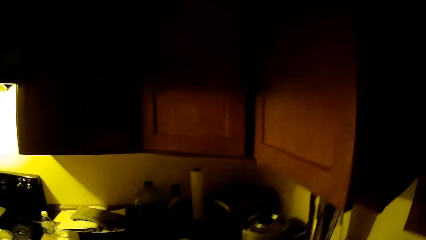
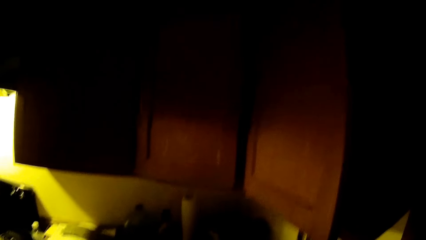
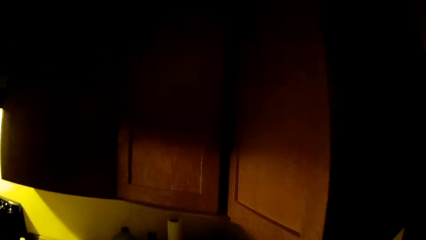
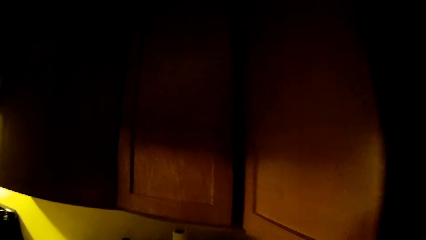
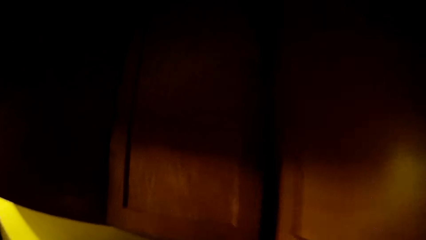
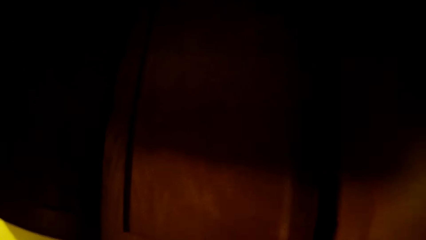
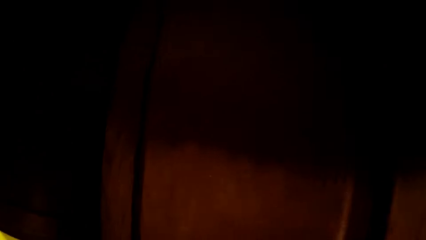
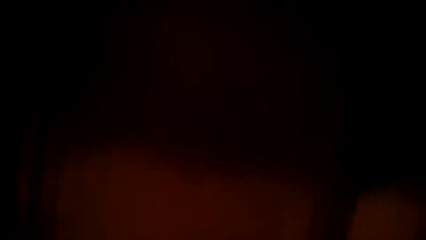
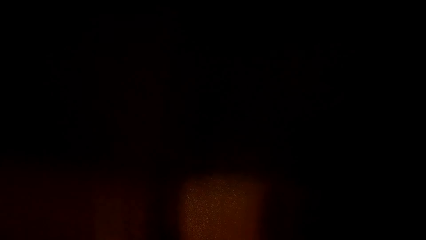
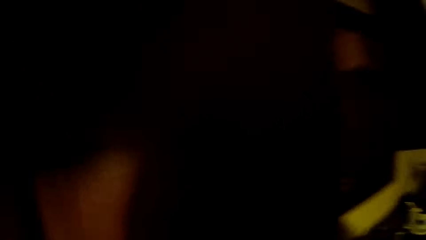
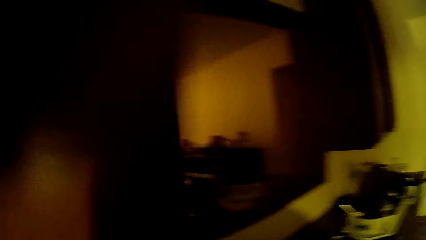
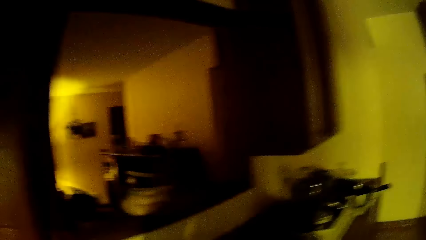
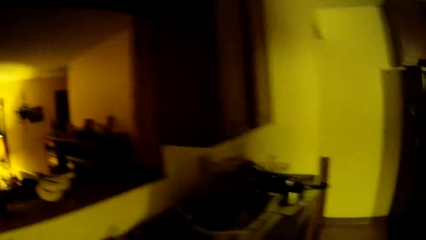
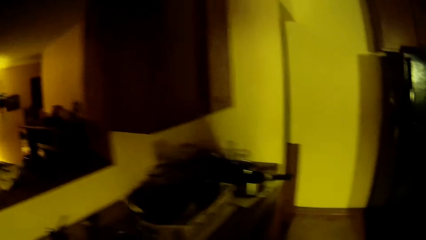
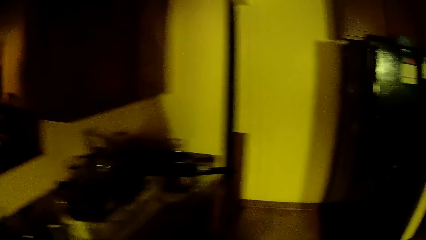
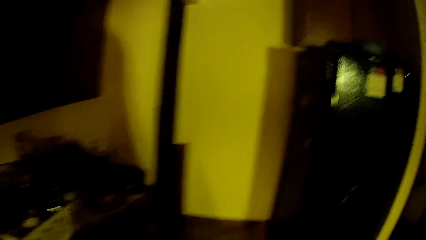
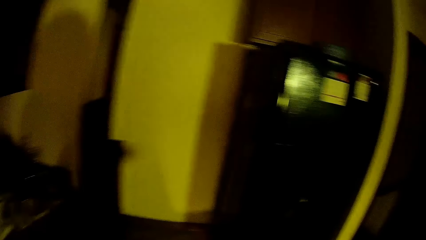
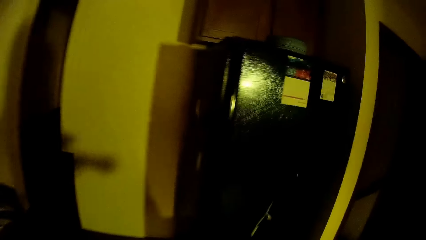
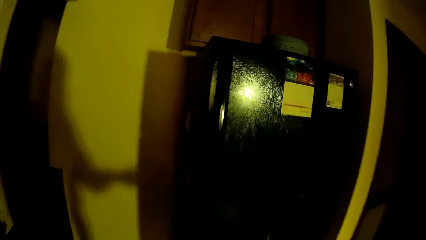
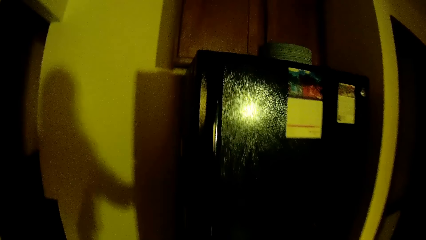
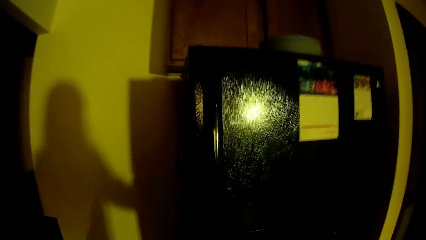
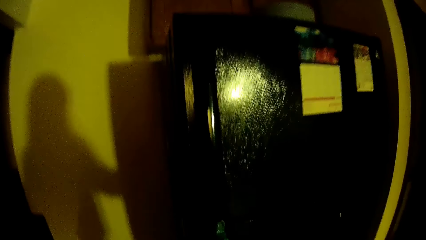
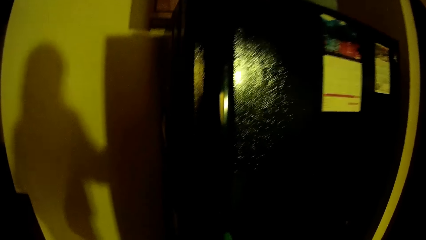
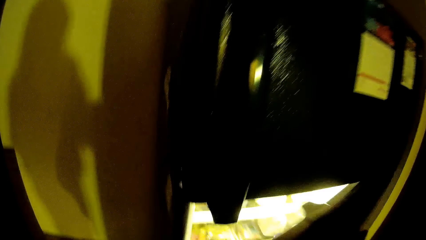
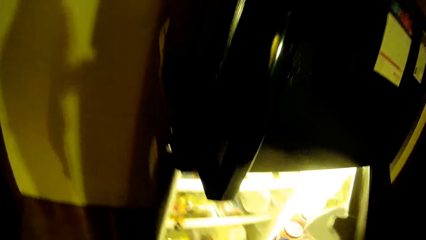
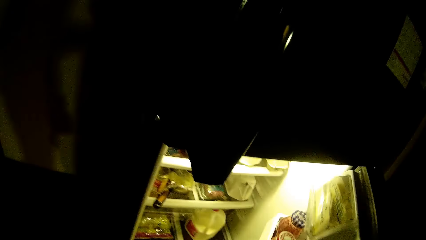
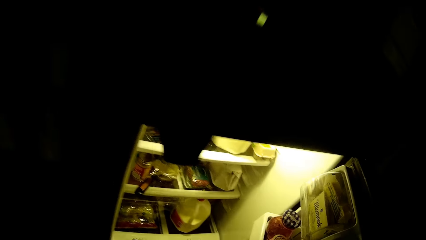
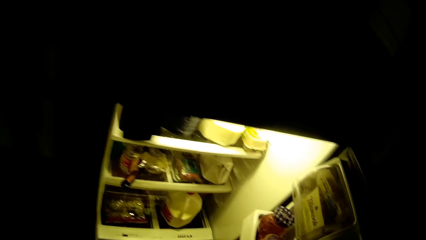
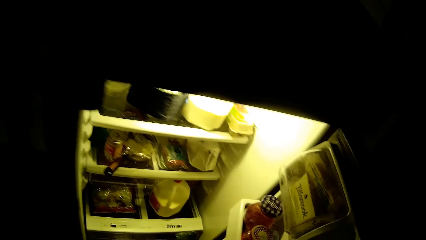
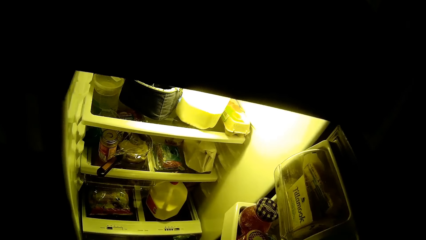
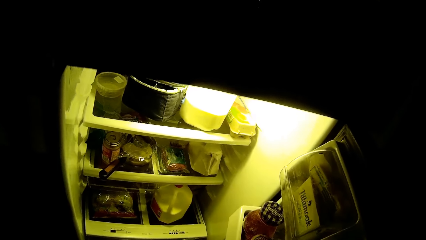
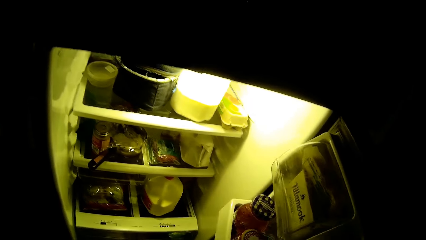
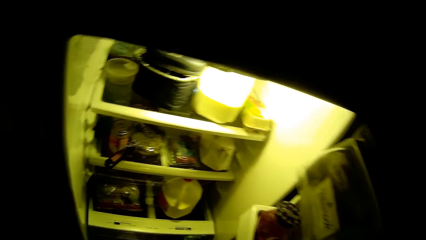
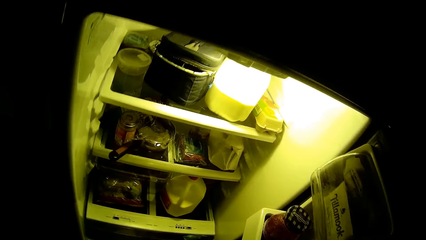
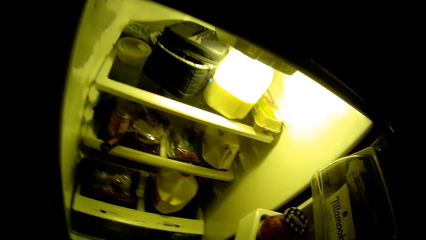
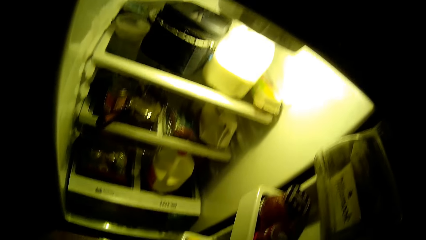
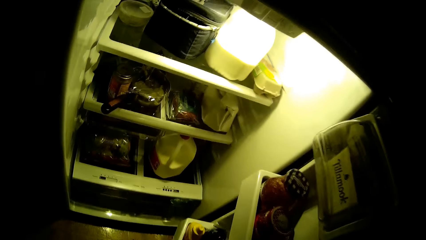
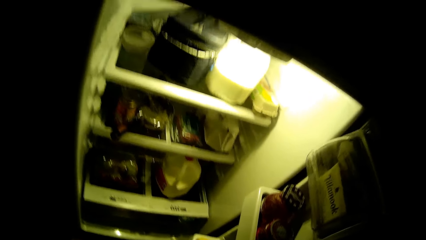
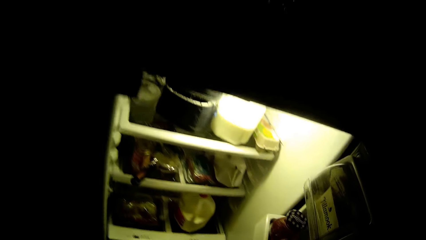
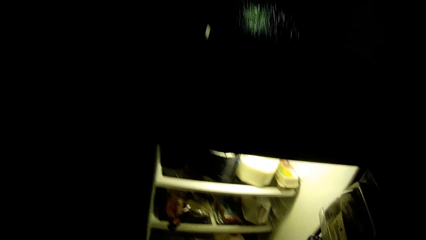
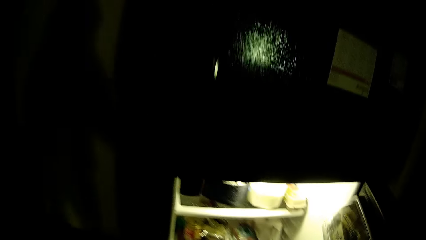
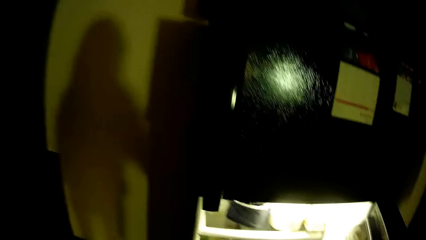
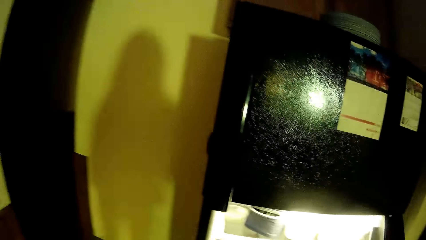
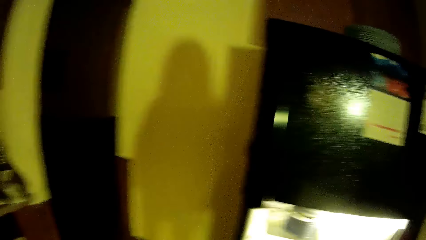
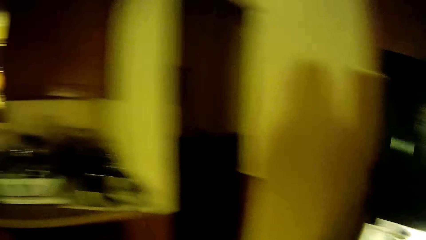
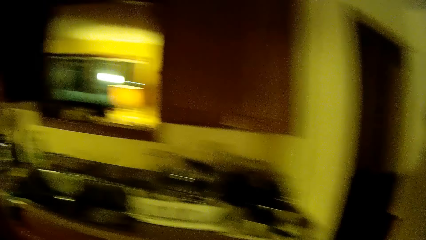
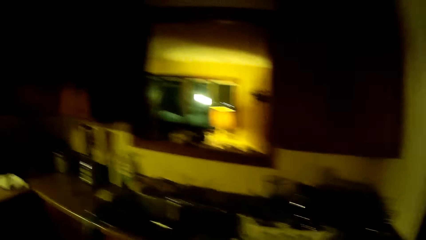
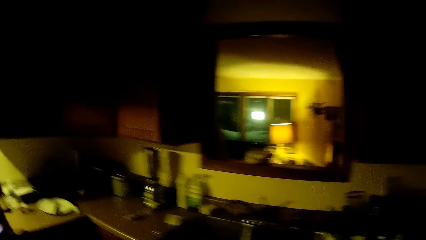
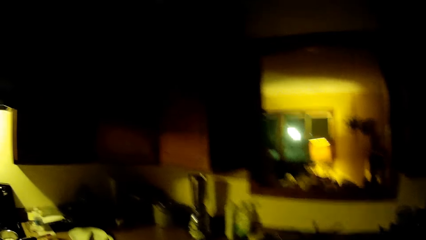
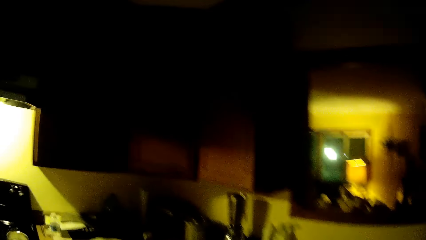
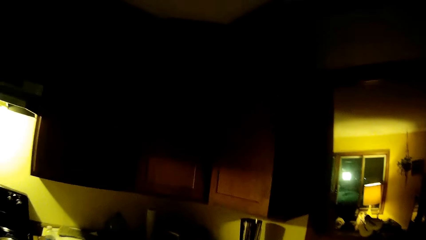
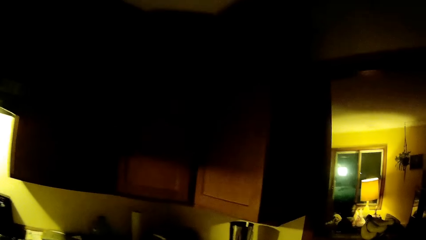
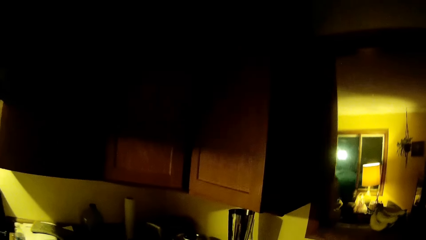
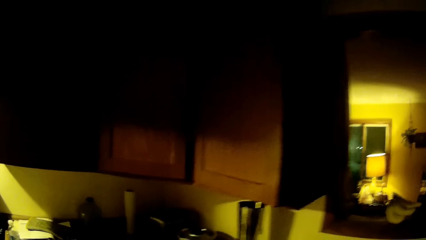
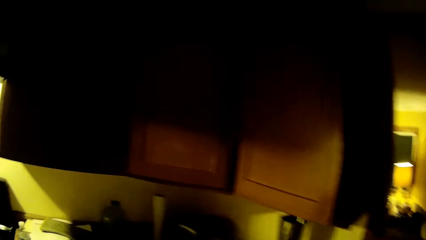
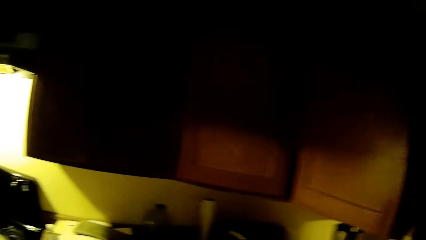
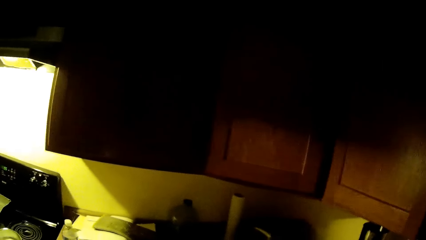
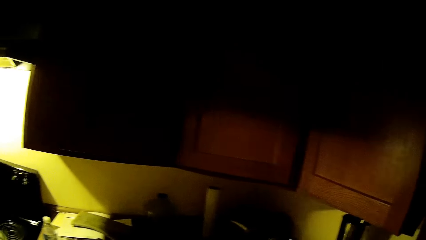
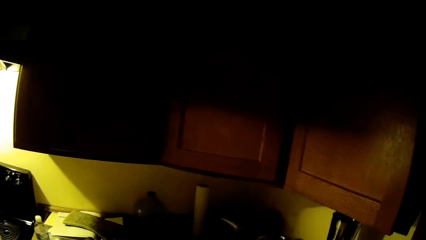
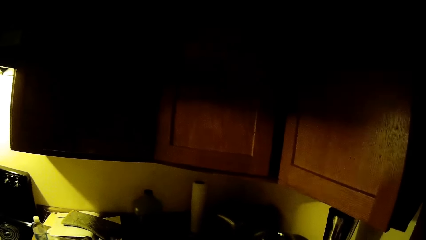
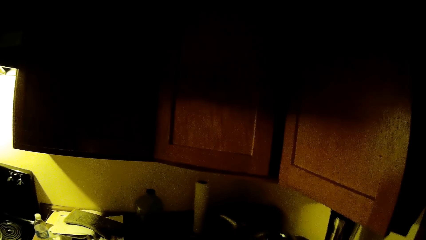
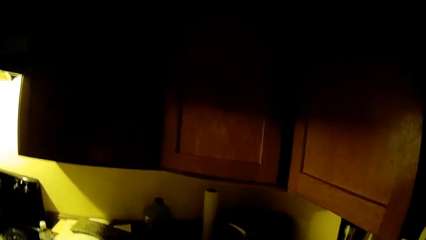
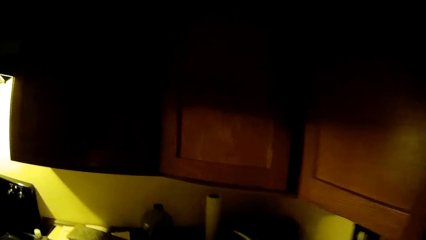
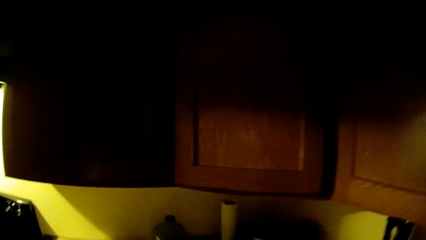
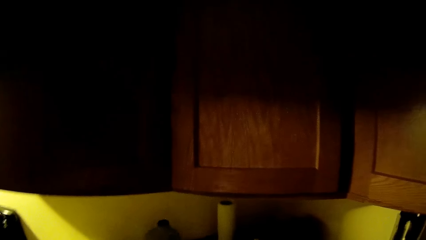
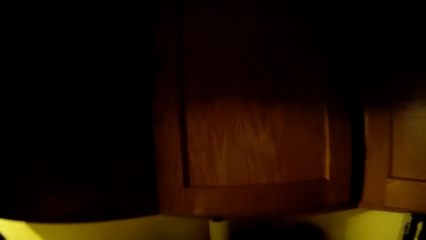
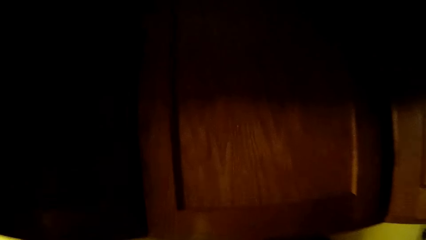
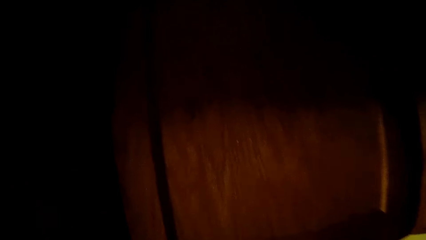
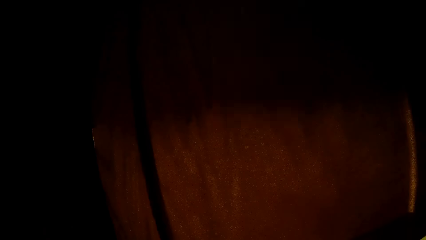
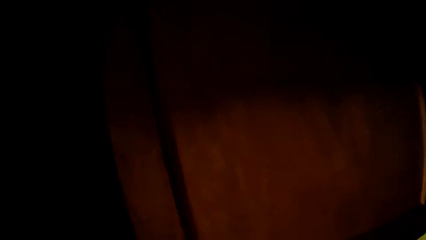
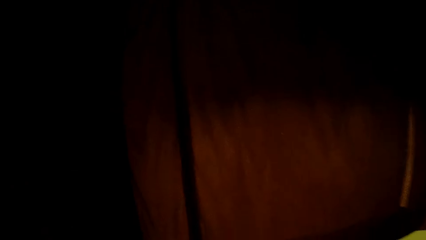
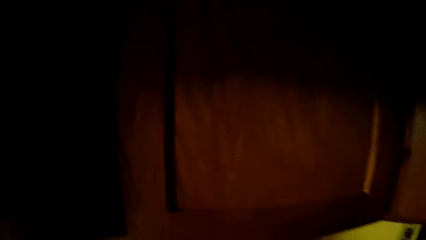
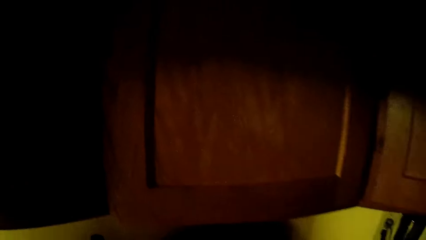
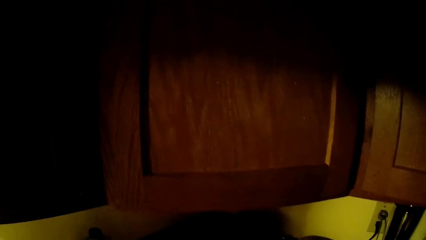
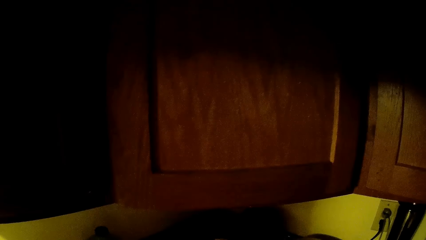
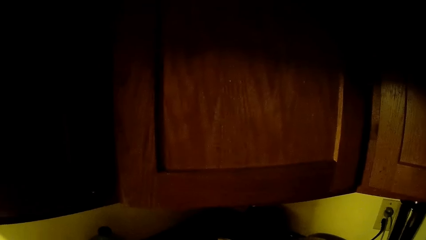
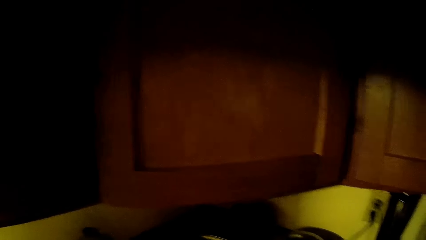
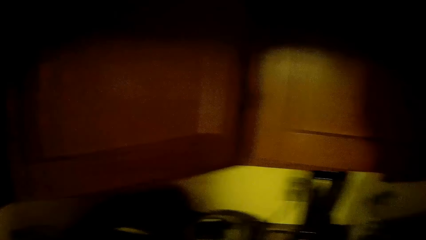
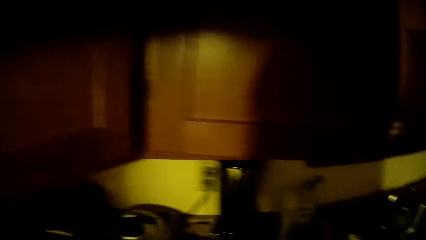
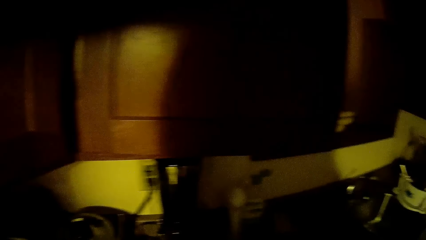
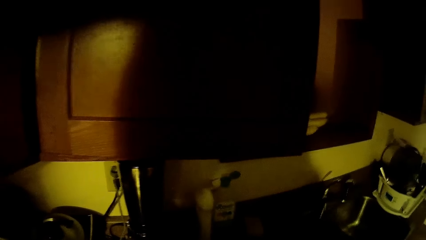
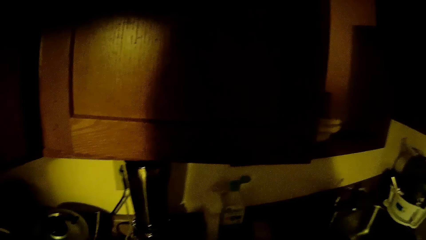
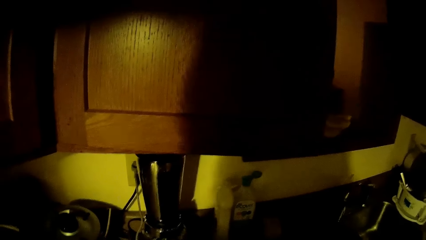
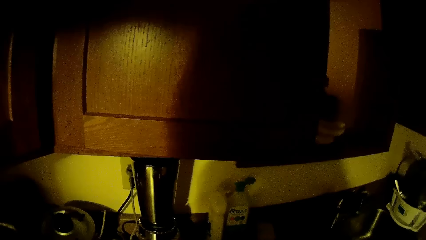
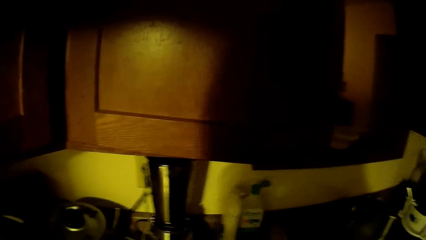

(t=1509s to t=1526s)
The camera wearer opens a fridge with her right hand. She moves around.
